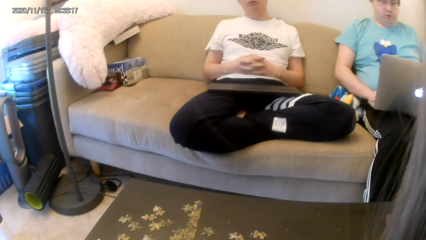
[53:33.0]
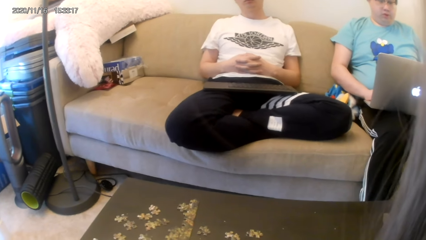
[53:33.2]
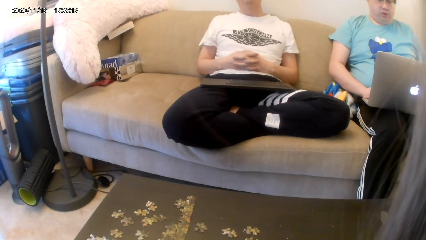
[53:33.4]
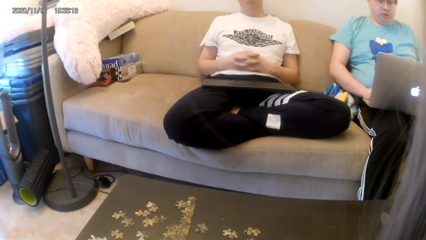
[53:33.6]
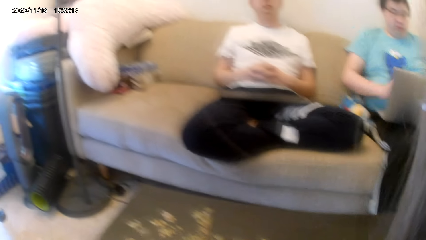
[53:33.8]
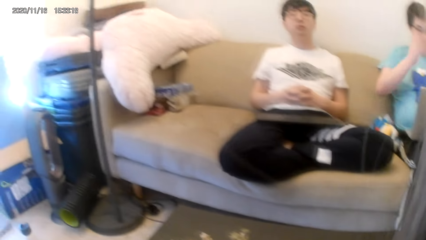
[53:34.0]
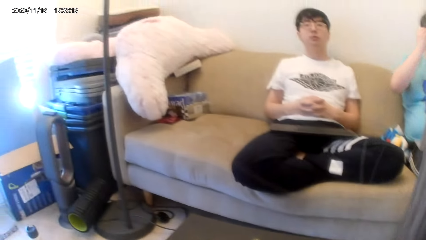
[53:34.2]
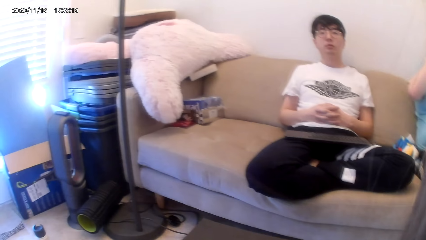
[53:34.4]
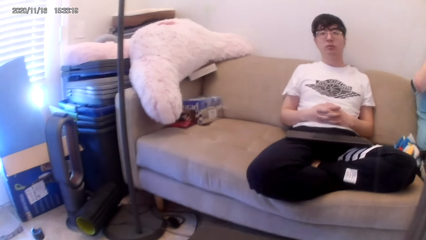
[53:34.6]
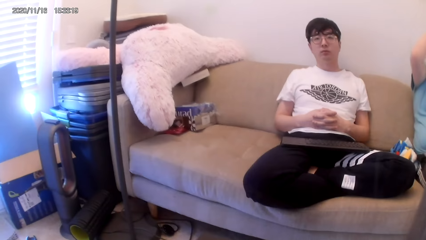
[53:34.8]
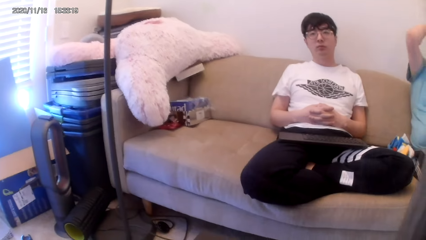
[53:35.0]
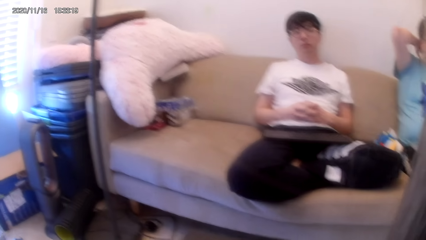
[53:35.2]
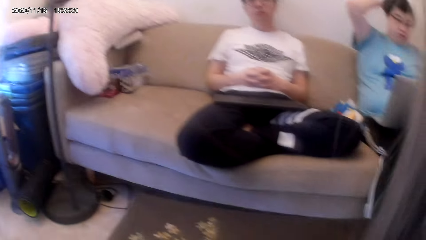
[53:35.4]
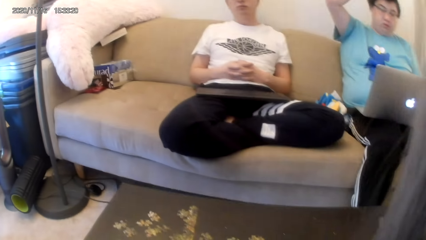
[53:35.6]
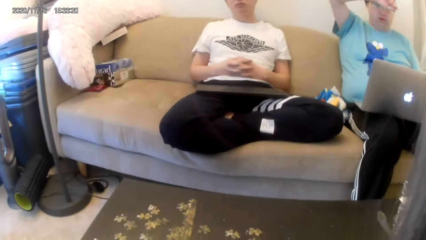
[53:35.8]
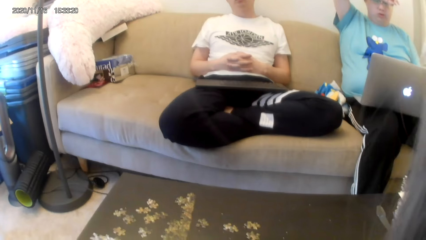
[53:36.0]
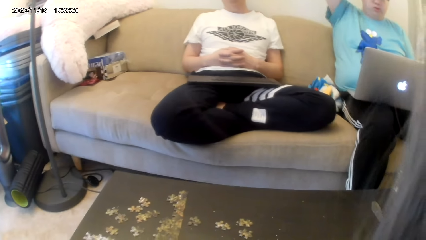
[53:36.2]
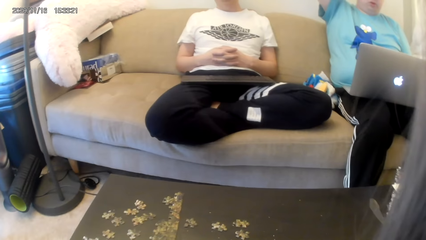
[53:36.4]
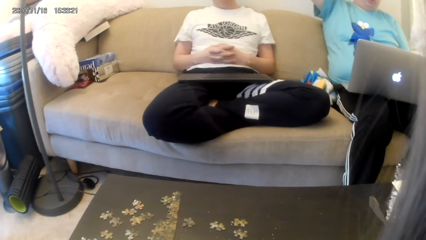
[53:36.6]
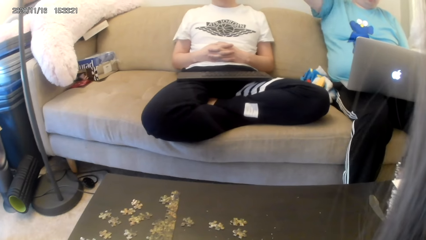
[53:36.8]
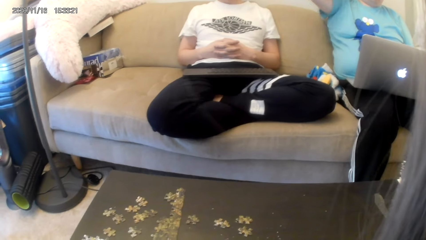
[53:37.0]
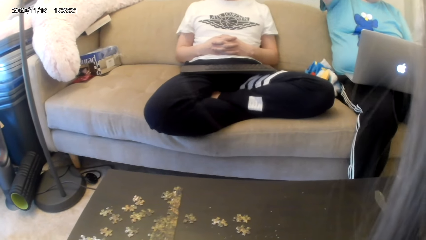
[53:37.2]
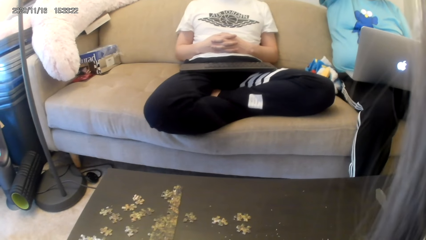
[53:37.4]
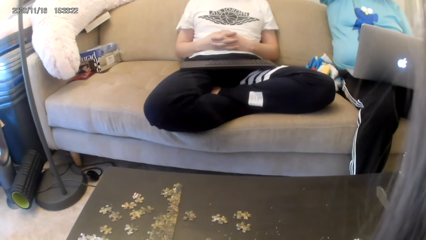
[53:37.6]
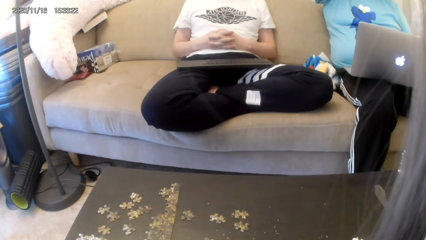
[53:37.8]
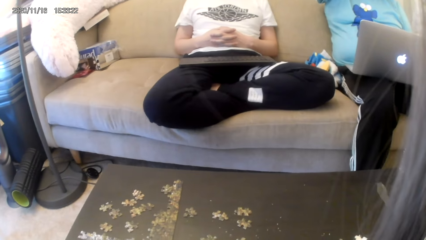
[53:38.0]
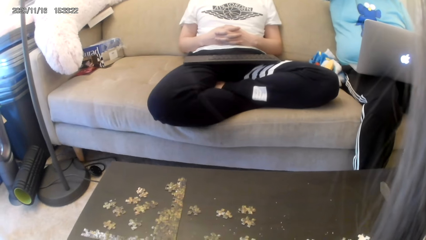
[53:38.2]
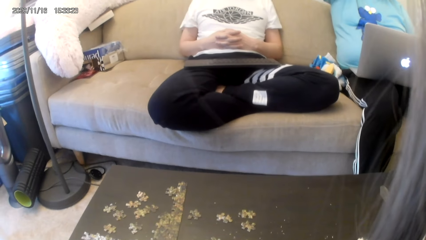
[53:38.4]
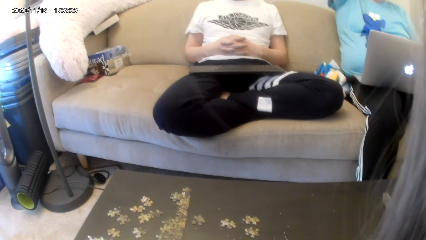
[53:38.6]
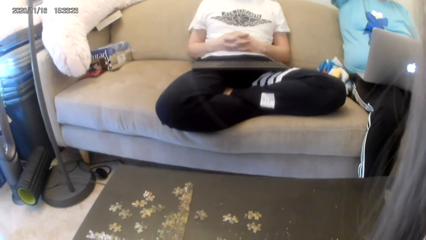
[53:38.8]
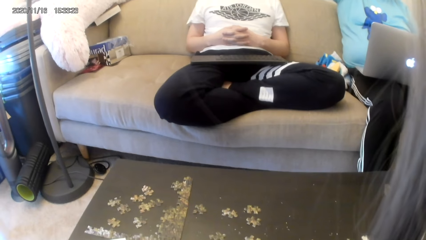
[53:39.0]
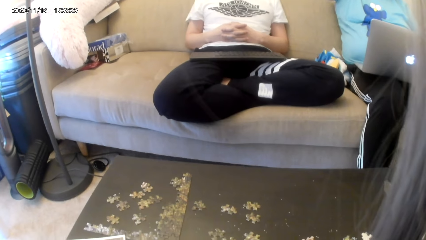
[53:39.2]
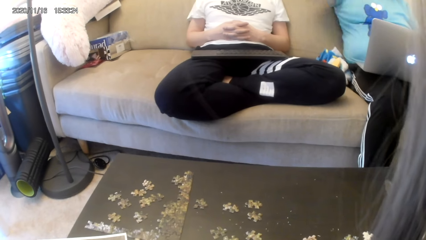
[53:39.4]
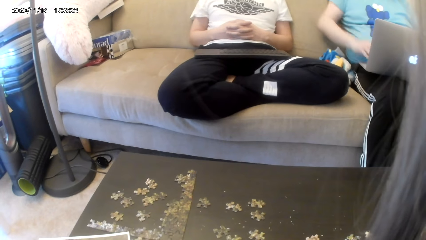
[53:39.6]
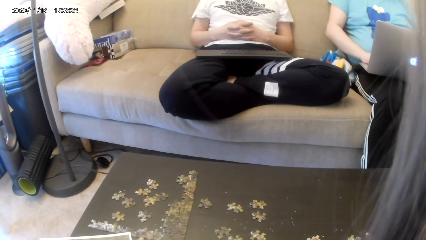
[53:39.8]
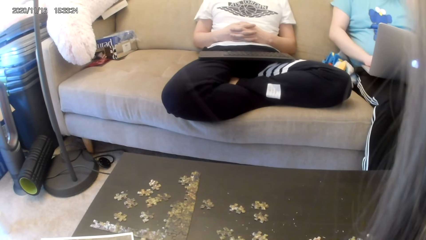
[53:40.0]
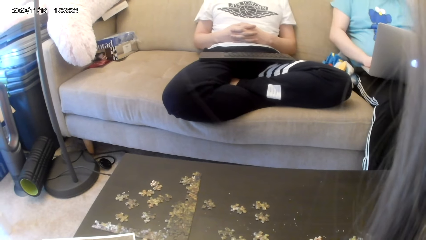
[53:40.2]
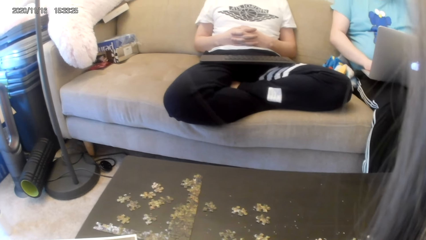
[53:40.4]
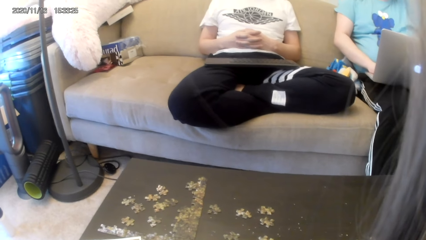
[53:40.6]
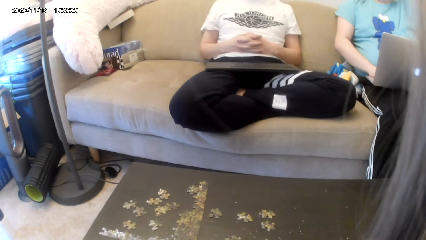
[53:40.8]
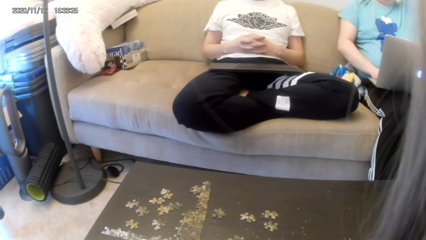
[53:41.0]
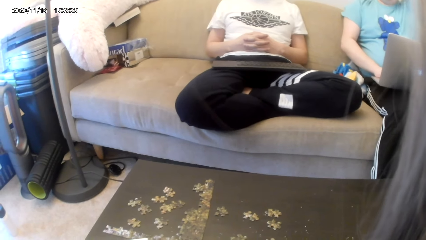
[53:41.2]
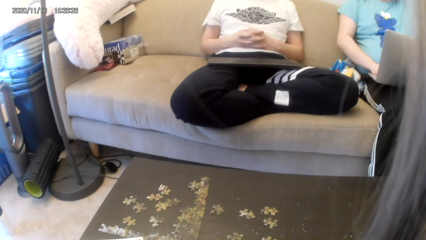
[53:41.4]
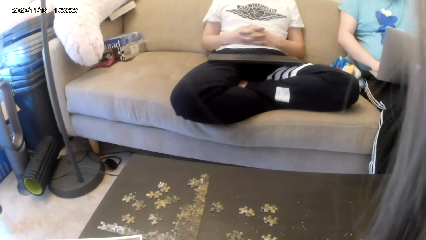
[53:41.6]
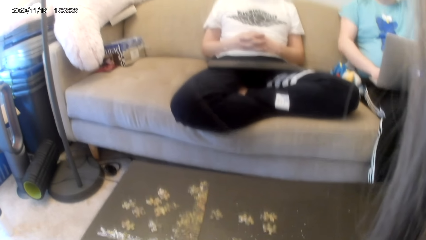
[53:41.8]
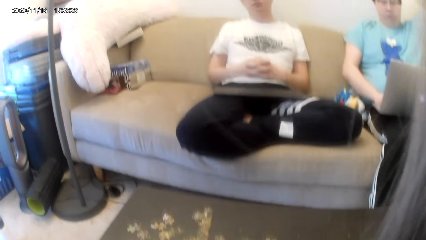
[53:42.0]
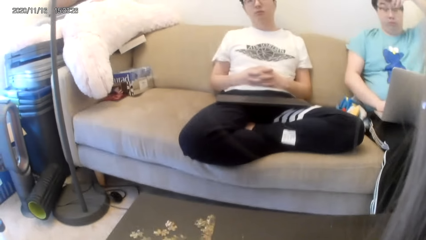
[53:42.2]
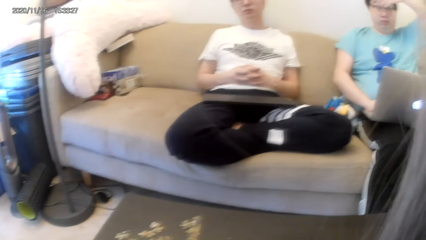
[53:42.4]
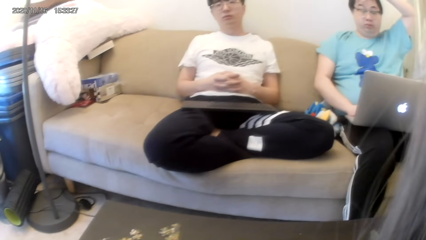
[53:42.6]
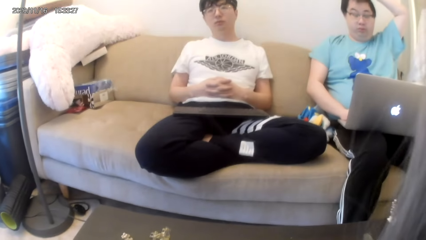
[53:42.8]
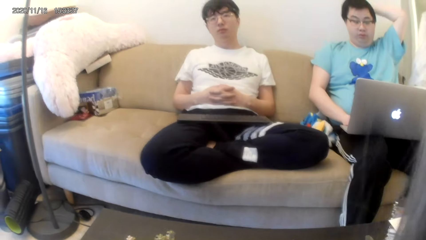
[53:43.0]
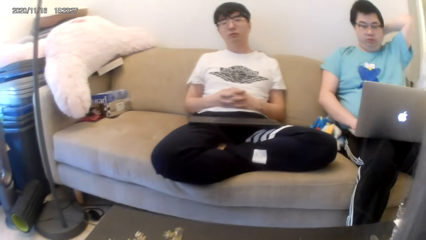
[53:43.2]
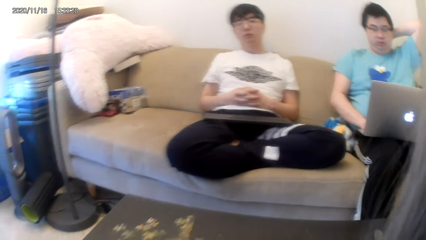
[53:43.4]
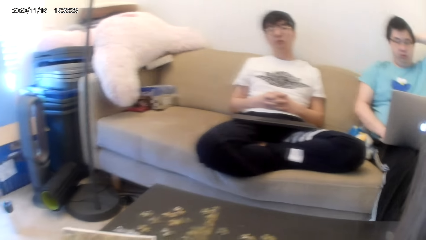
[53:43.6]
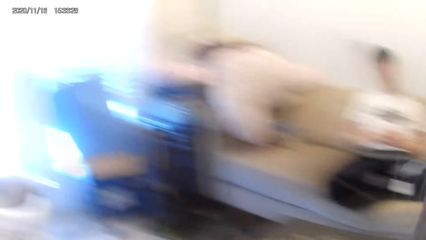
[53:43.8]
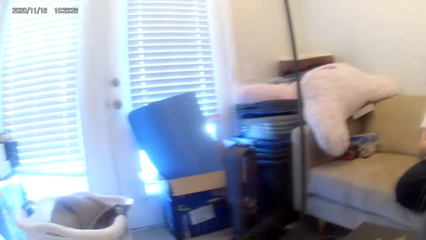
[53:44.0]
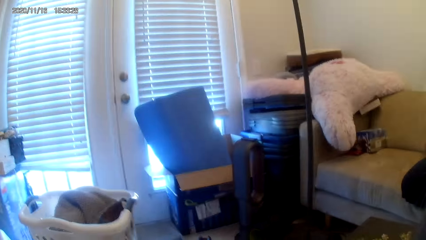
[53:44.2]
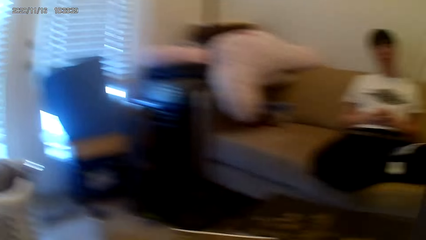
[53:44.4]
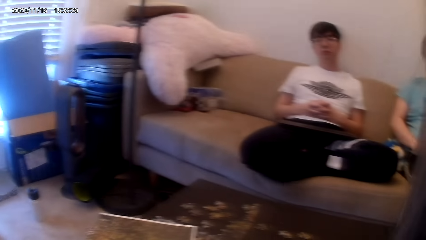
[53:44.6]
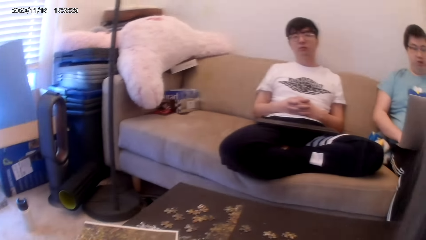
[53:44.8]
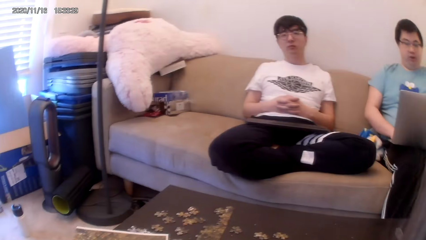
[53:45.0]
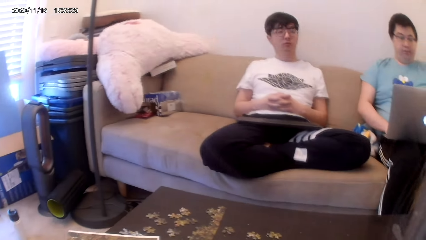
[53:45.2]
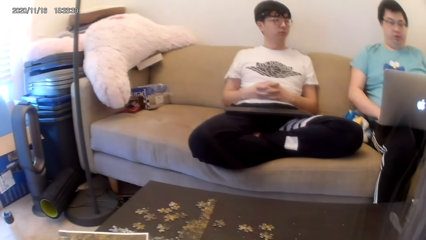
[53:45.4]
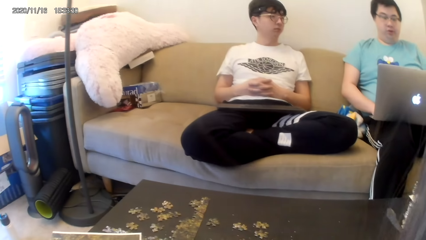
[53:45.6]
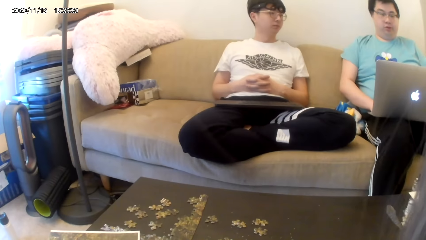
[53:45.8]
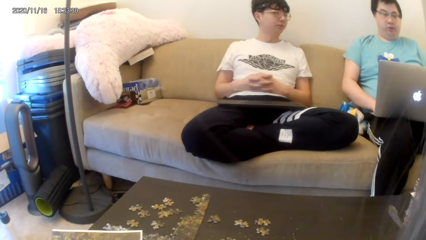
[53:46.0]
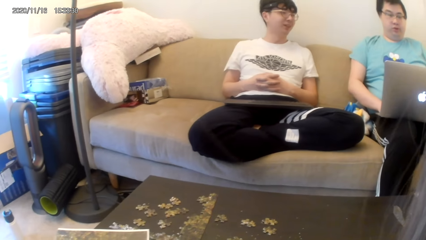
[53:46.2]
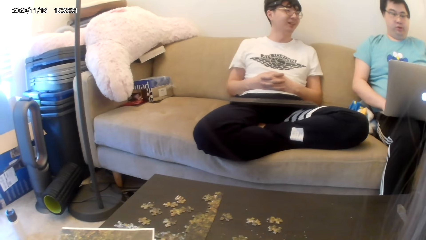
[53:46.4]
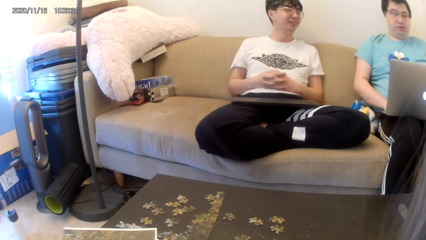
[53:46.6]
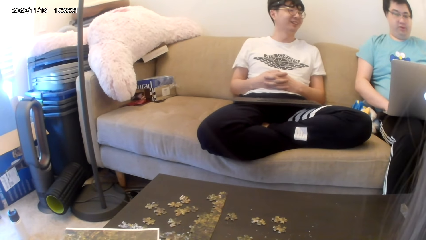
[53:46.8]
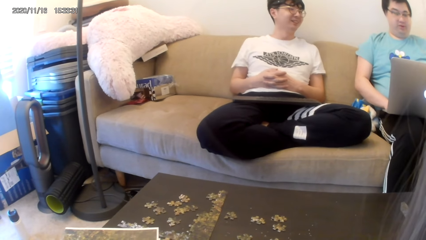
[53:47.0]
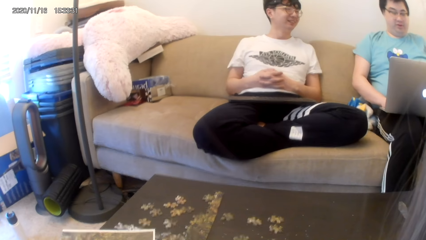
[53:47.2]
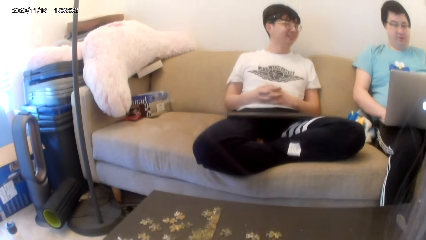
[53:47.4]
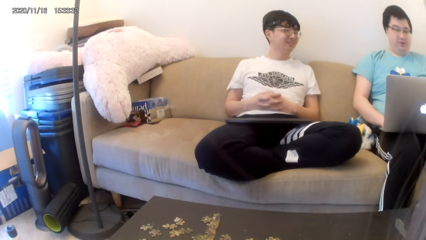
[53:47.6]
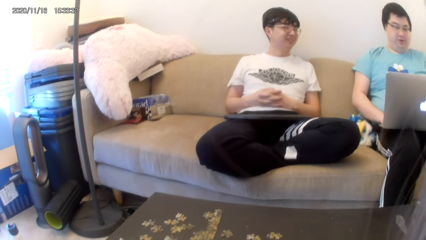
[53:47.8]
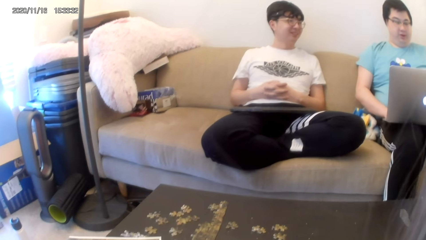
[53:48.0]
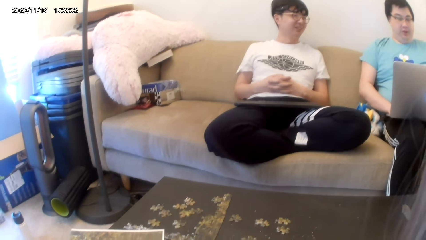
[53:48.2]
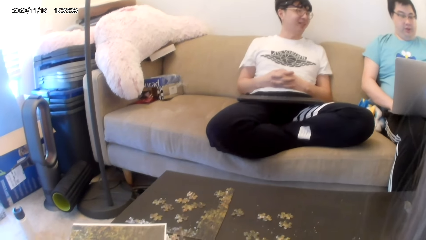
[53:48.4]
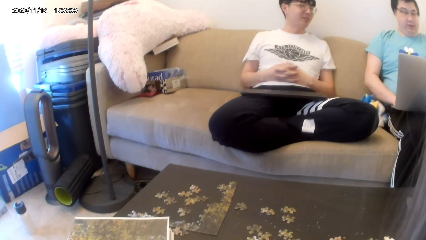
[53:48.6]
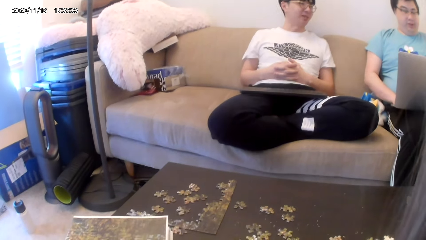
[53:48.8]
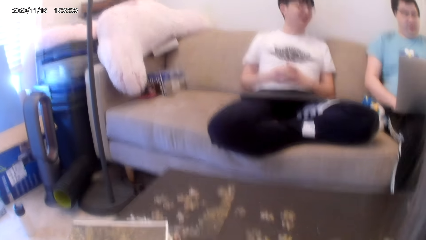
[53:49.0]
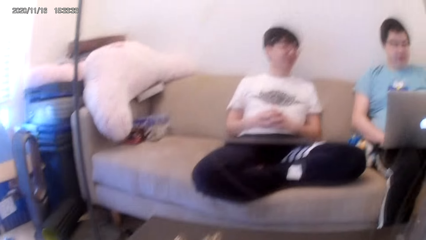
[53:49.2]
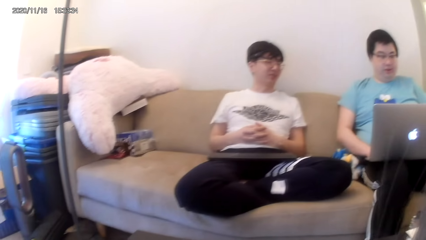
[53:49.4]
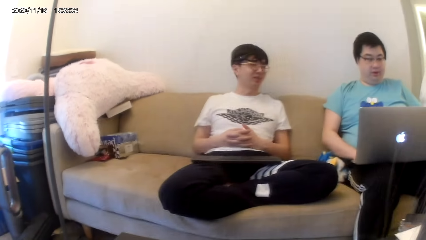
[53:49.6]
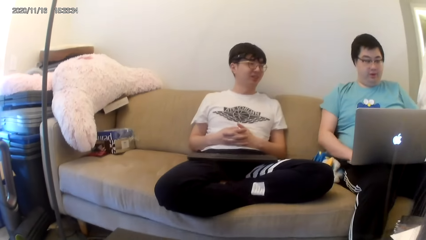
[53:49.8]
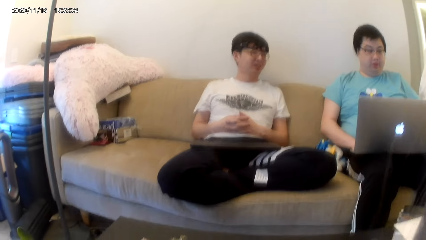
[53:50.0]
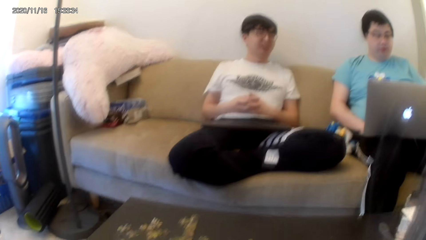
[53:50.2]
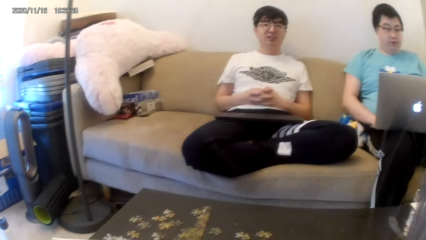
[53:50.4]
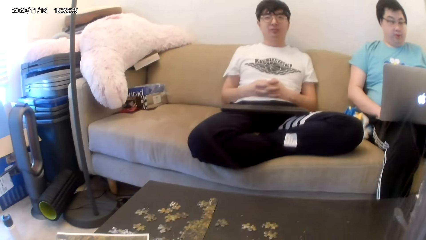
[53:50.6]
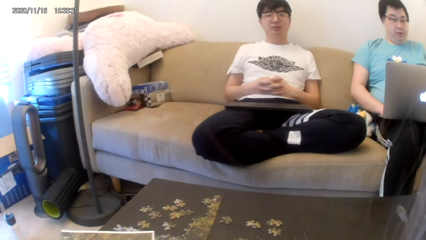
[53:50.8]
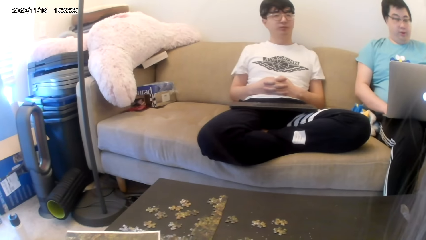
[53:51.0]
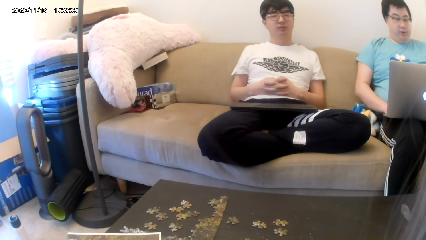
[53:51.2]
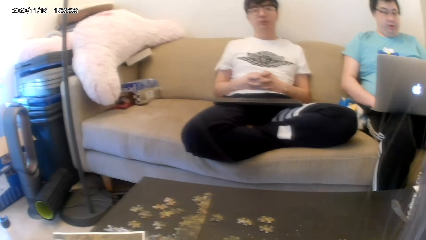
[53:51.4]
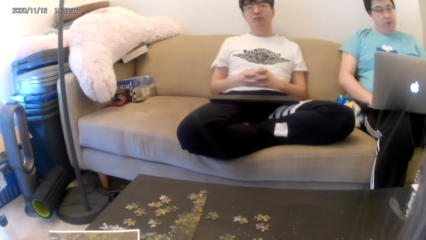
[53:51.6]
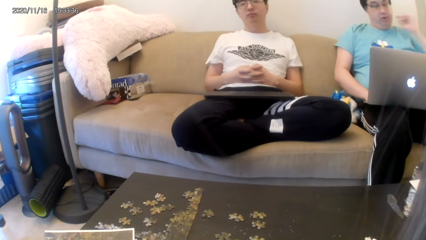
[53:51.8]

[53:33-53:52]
A man raises his hand. The man rubs his hair. A man converses with another man. The other man converses with the first man.
